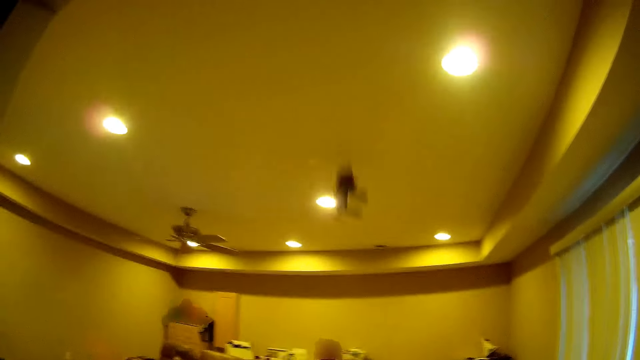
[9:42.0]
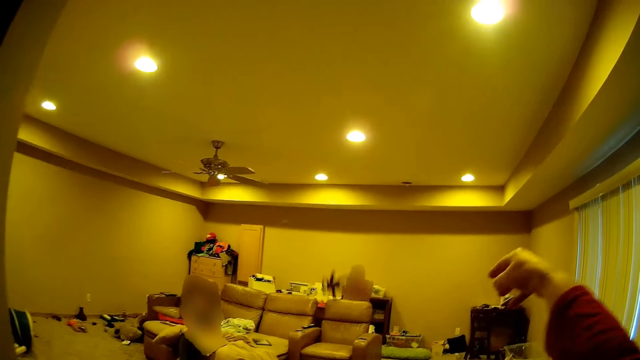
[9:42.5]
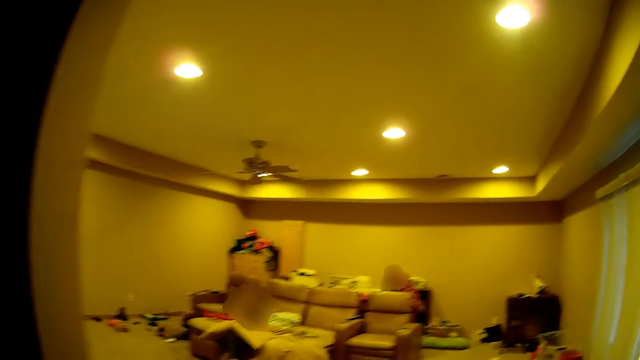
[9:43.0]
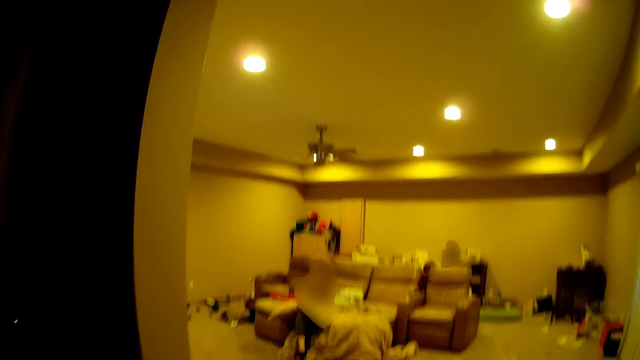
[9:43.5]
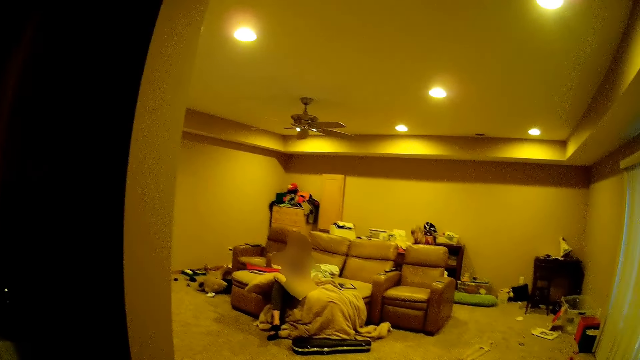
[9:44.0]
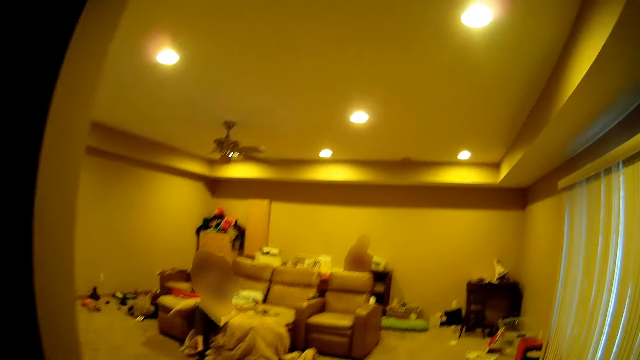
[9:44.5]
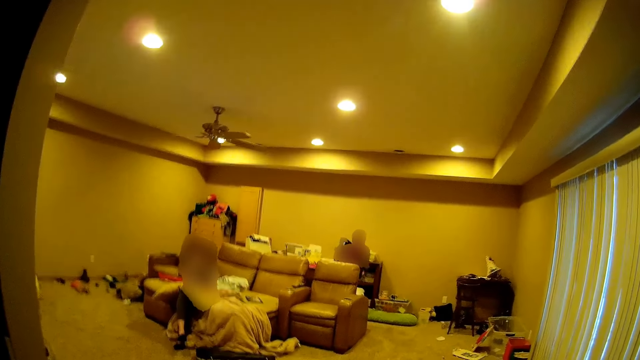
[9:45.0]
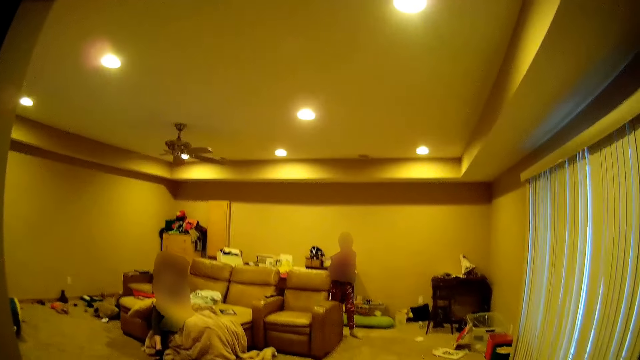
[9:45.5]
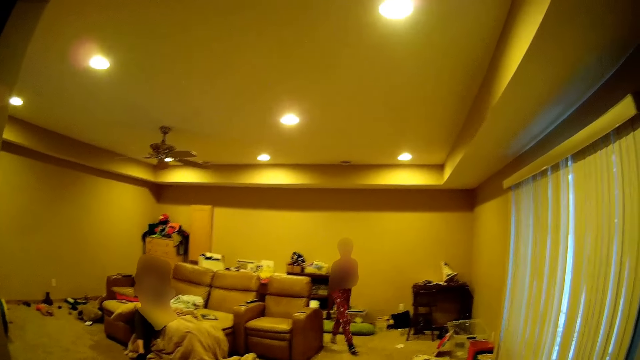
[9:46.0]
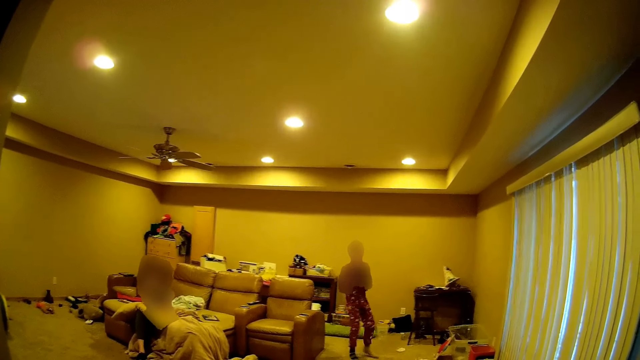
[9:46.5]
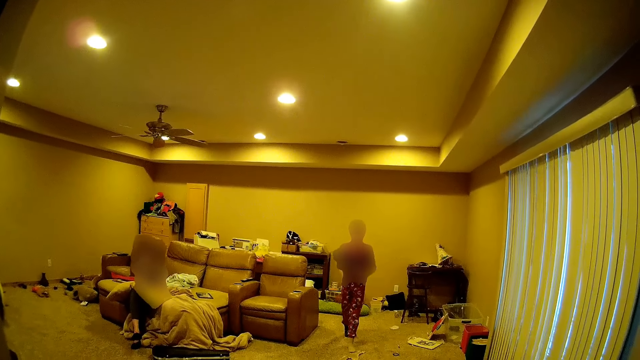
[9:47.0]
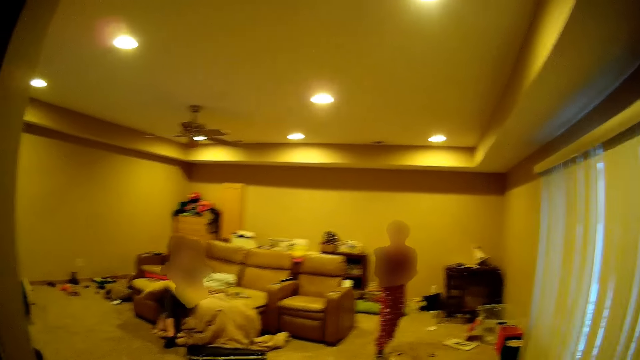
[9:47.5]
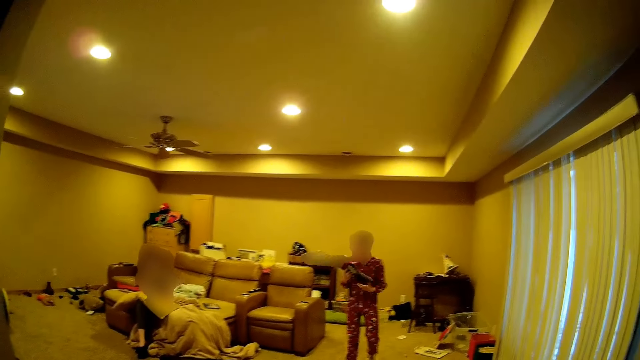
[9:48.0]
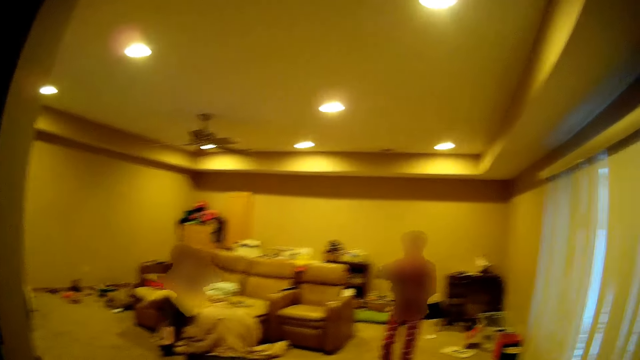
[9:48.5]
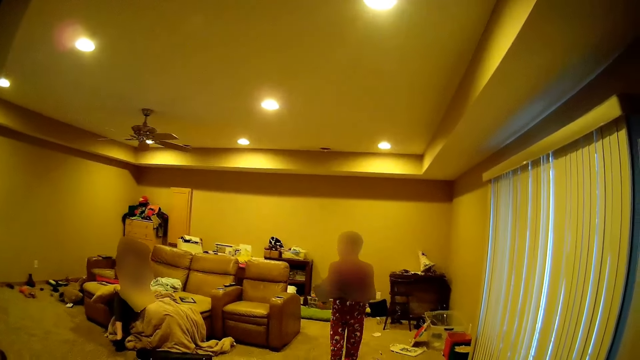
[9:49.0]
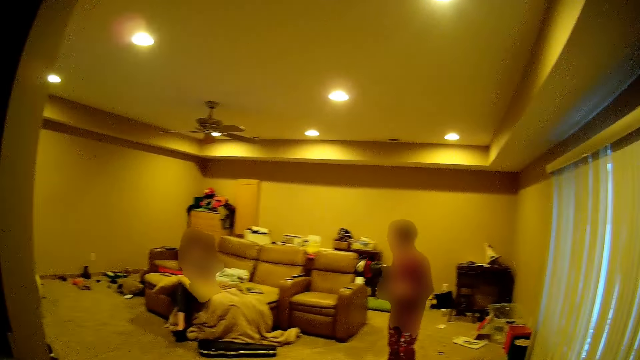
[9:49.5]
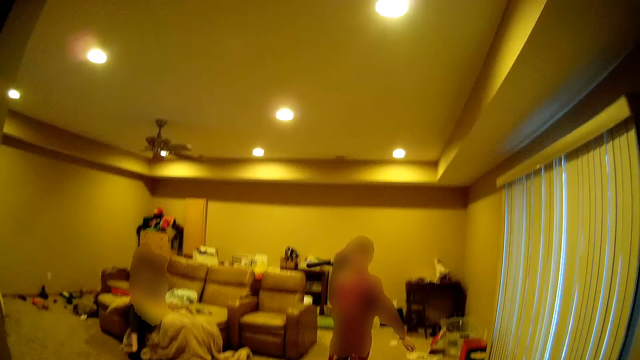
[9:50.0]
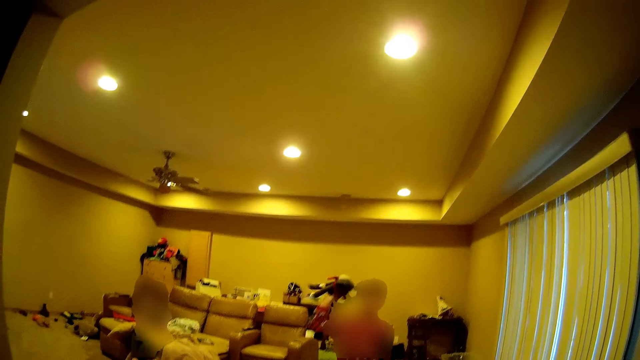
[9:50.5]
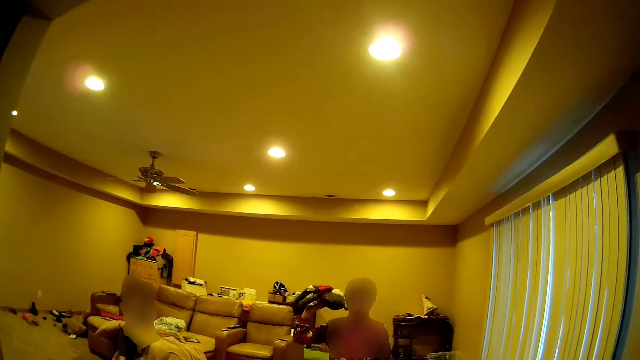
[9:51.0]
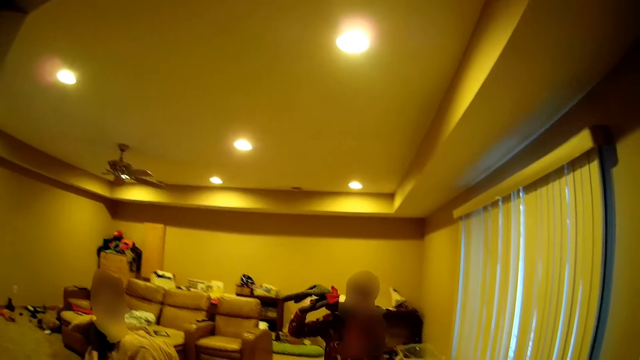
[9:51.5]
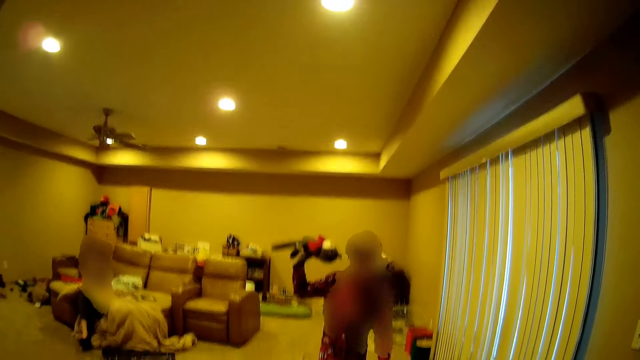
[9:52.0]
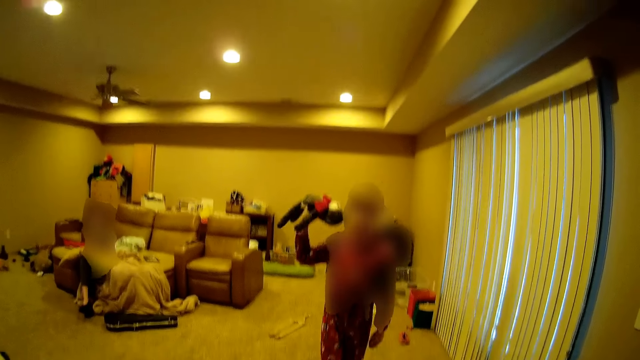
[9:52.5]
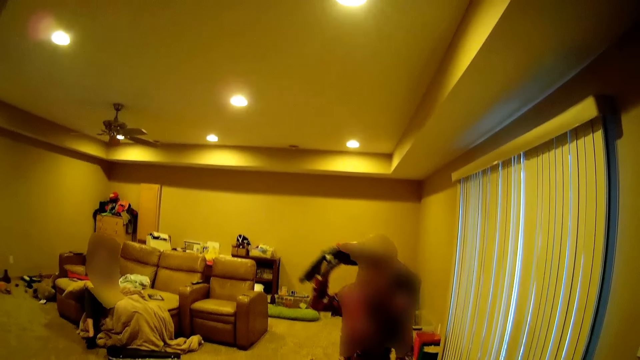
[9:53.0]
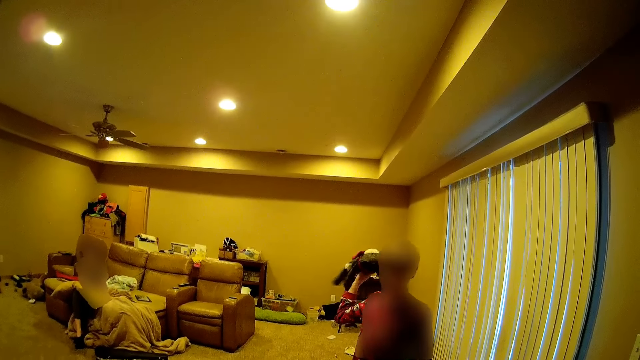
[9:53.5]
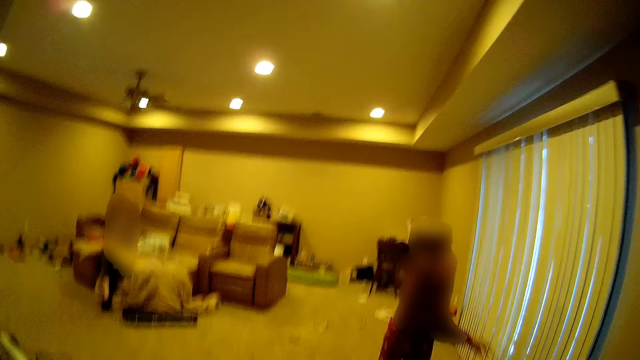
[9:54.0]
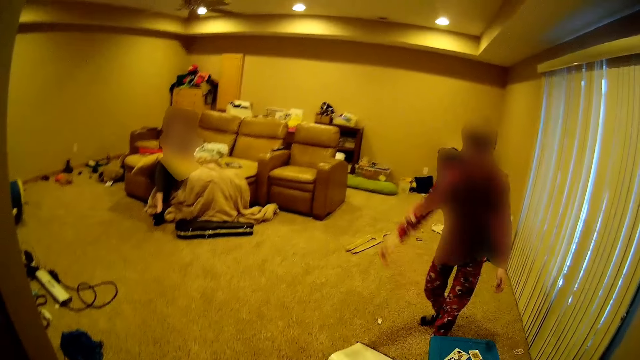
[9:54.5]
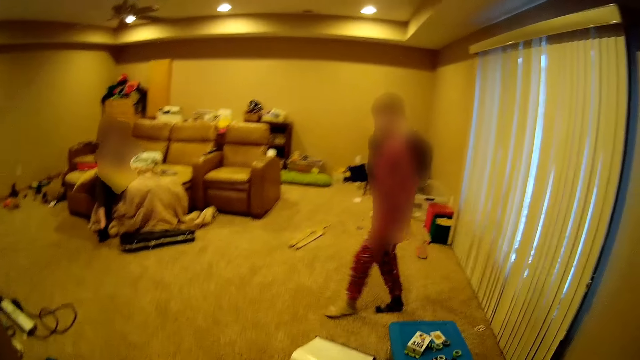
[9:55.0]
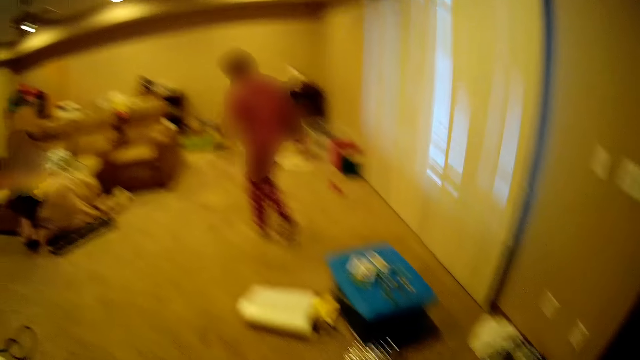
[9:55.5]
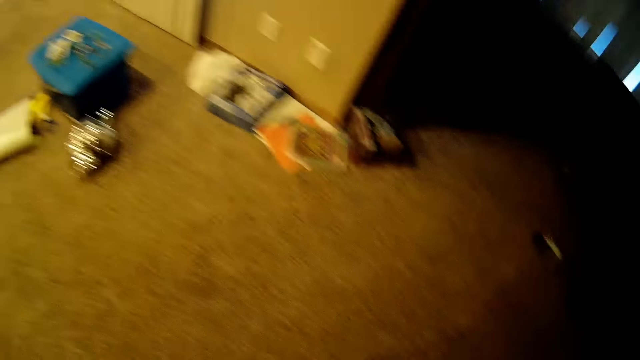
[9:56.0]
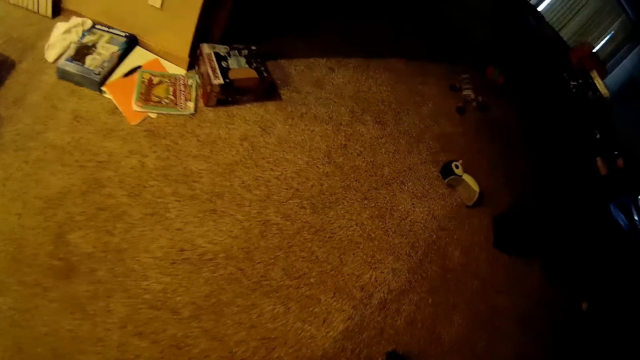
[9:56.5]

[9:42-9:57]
The camera wearer throws a doll to a boy across the house. The boy picks up a toy on the floor. The boy carries the toy across the house and walks towards the camera wearer. The boy throws the doll at the camera wearer. The boy walks away from the camera wearer.

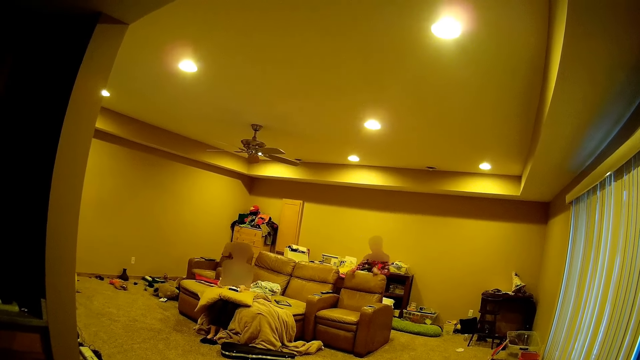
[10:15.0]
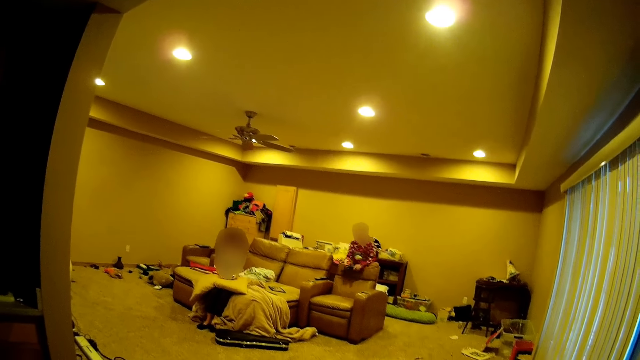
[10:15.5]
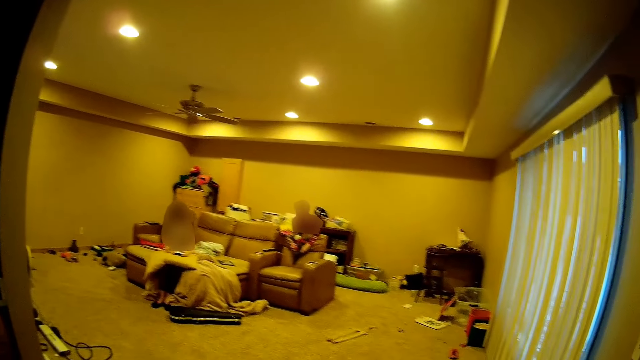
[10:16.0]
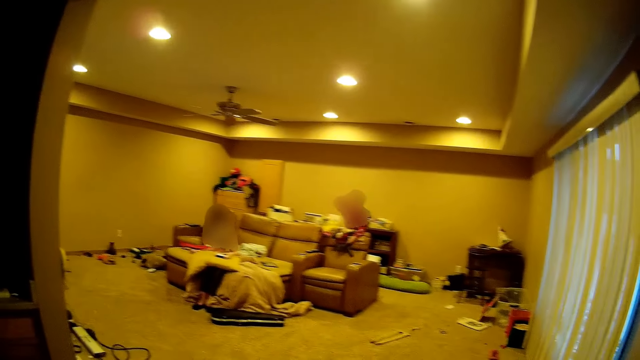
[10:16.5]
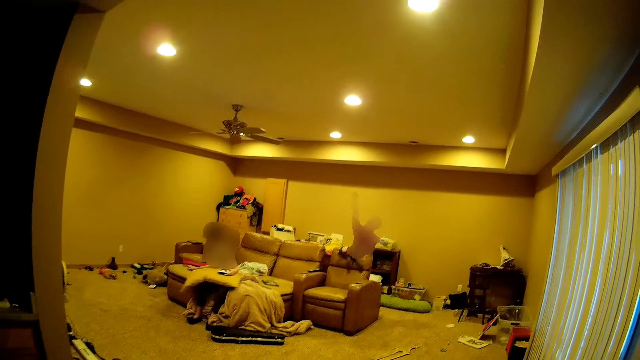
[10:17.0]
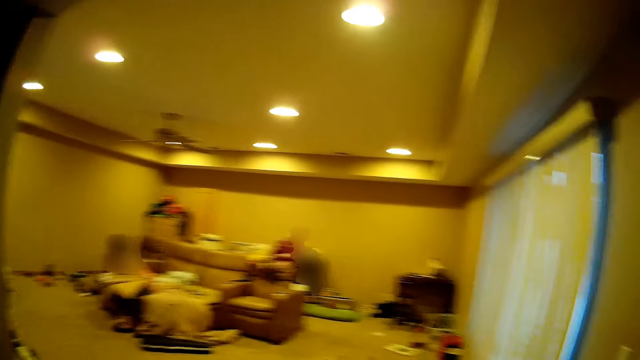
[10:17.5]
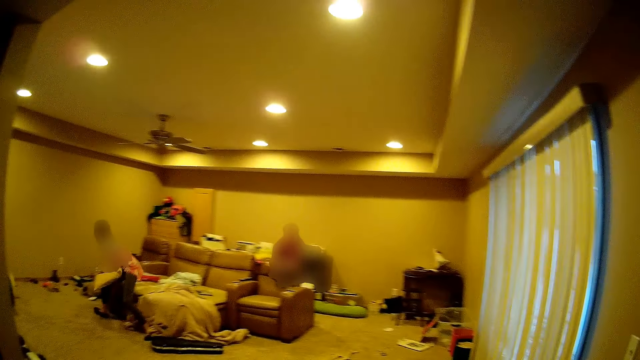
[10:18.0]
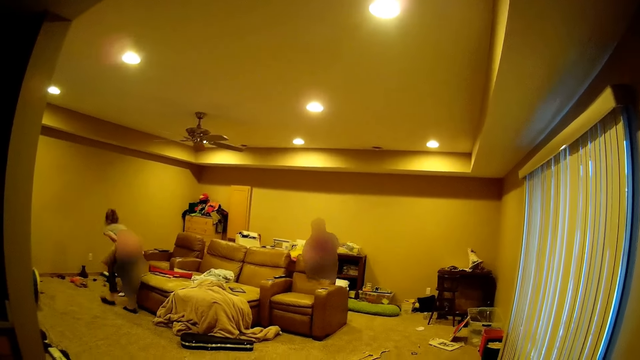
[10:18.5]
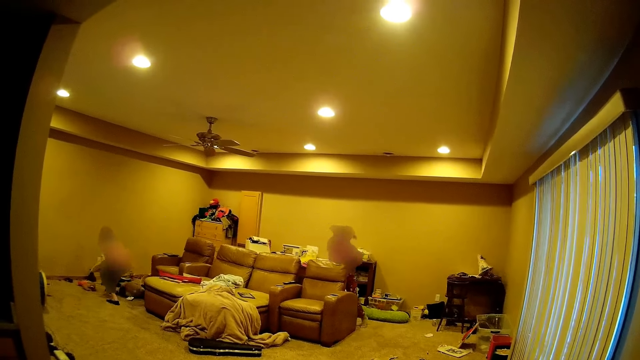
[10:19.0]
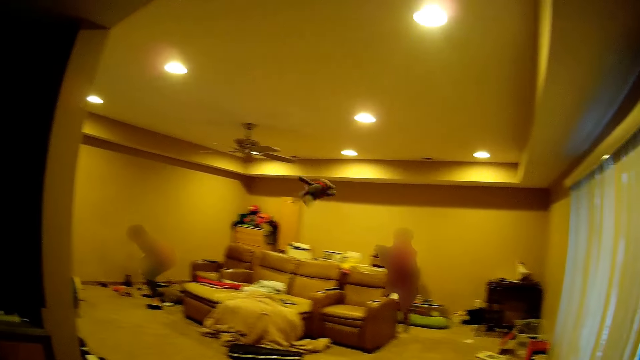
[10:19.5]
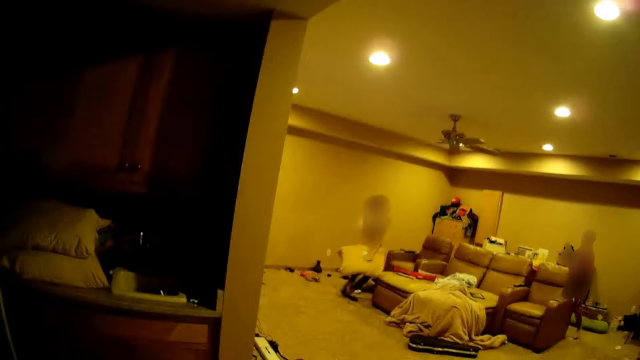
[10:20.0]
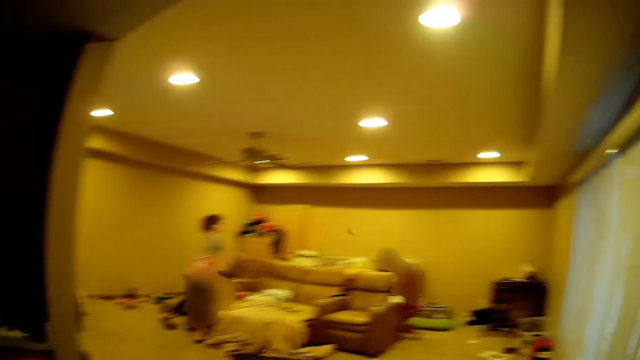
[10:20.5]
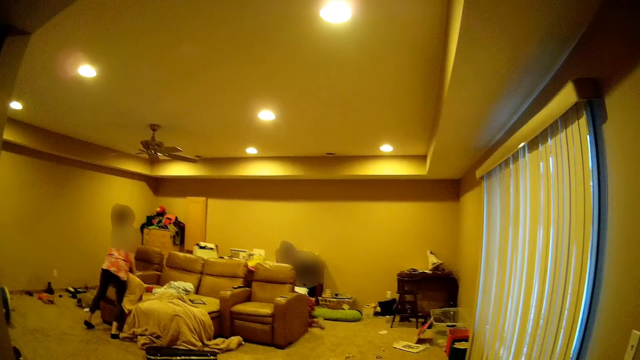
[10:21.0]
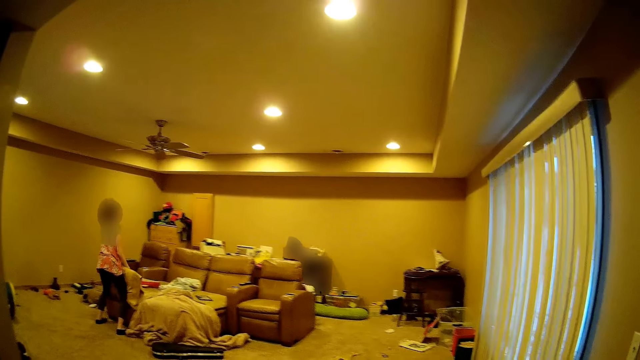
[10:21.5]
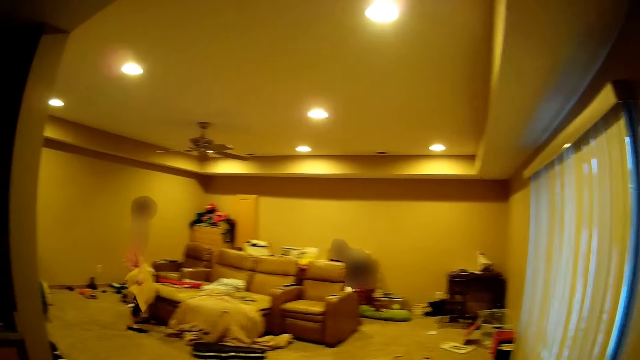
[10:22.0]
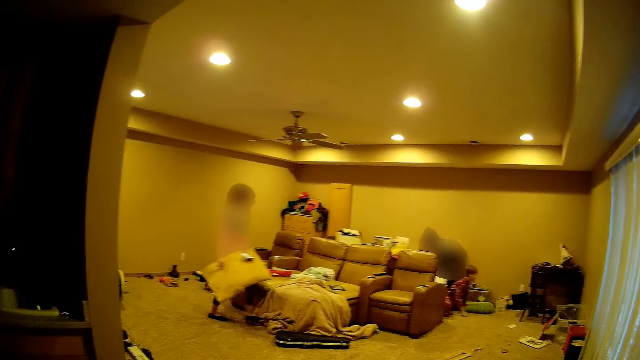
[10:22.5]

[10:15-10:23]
A boy throws a ball at the camera wearer across the house. A girl picks up something from the floor and walks across the house. The boy throws a doll at the camera wearer across the house. The girl throws something at the boy.
